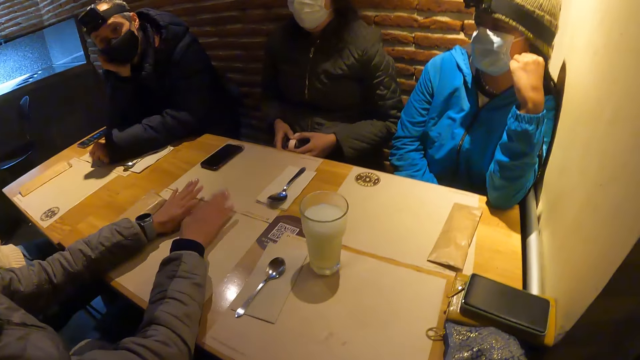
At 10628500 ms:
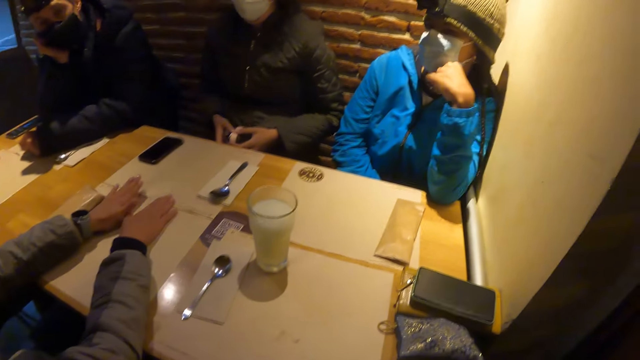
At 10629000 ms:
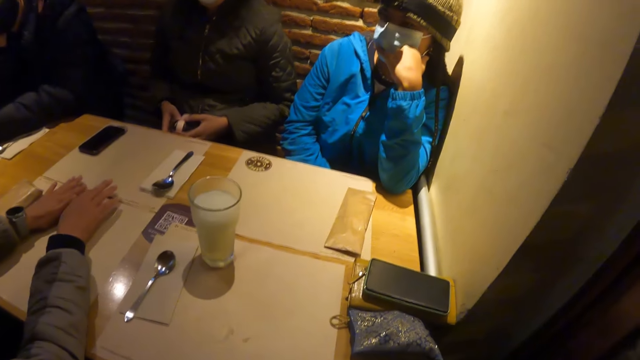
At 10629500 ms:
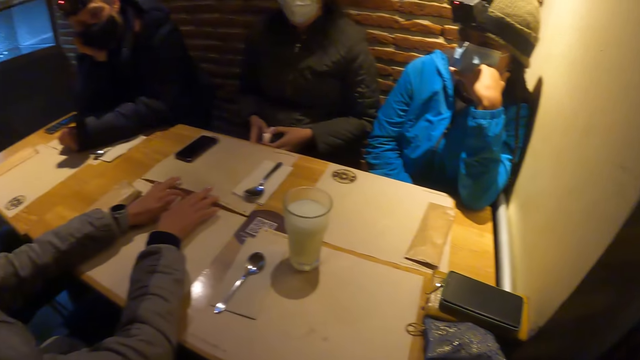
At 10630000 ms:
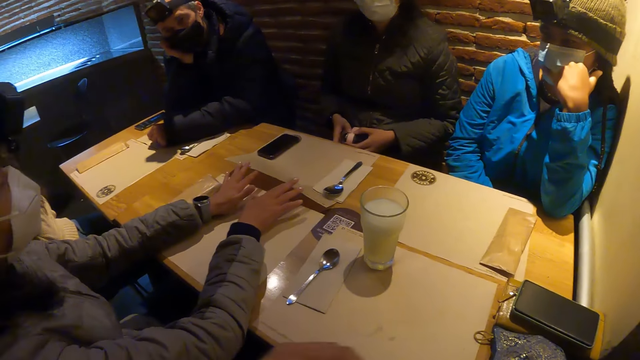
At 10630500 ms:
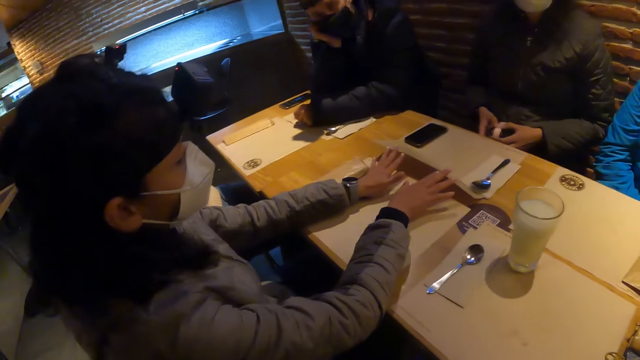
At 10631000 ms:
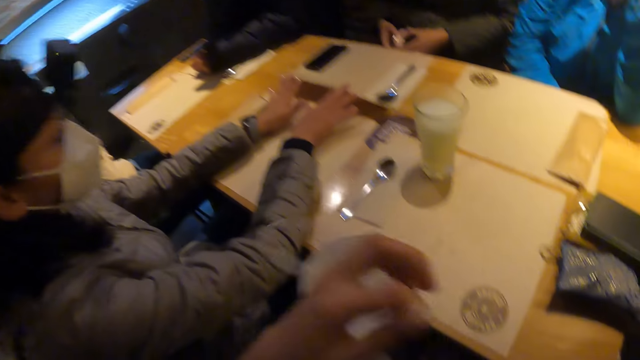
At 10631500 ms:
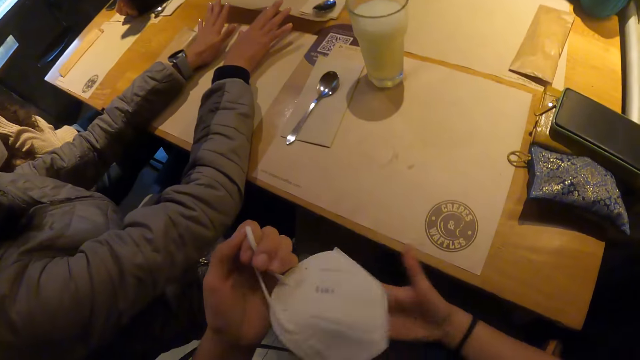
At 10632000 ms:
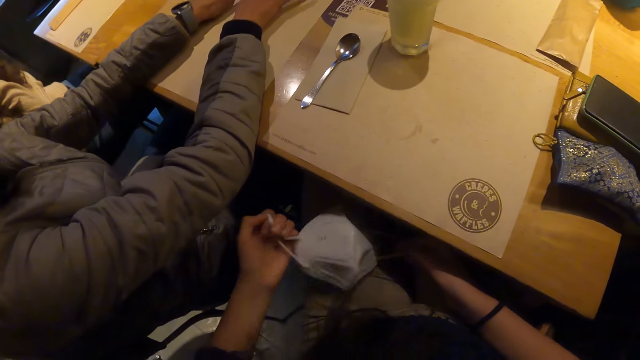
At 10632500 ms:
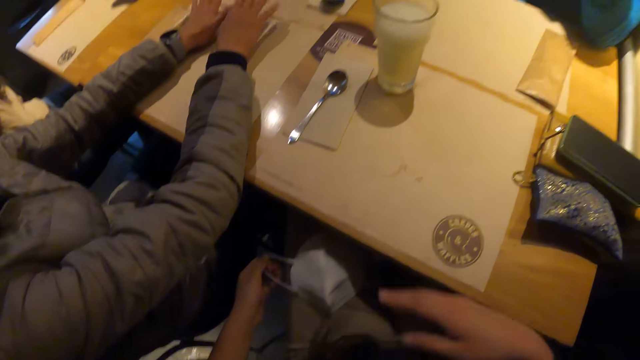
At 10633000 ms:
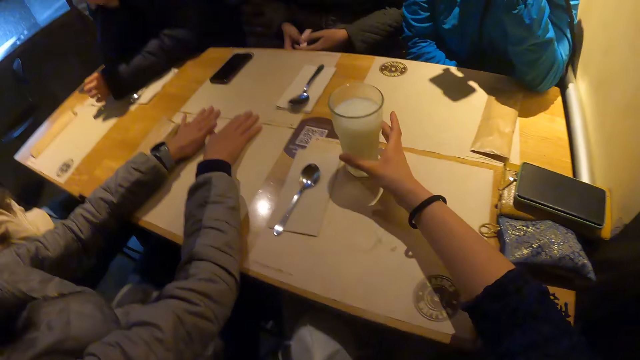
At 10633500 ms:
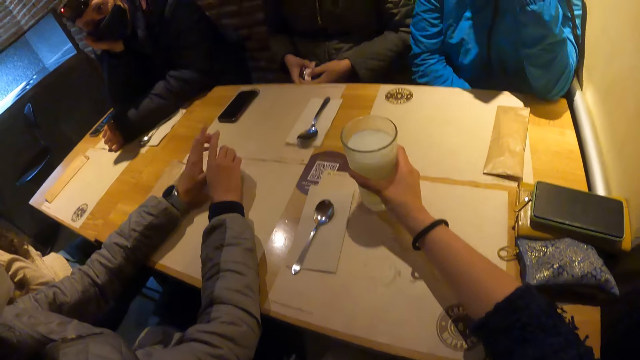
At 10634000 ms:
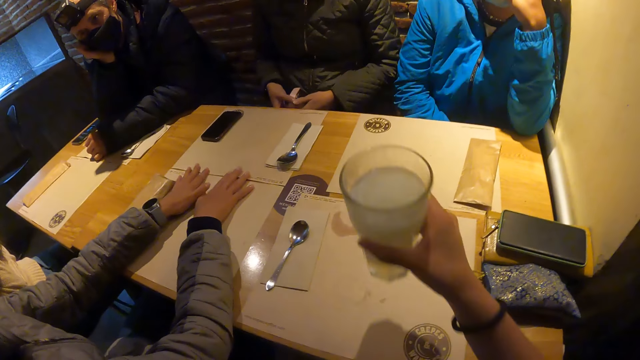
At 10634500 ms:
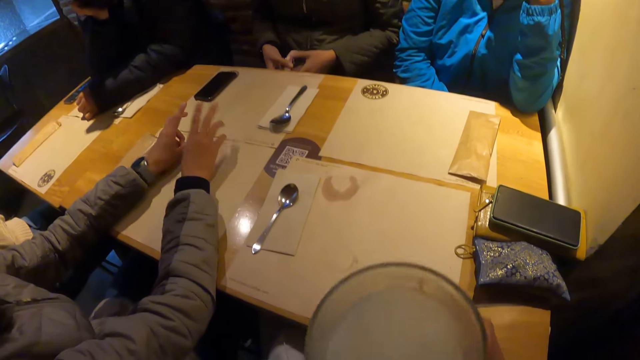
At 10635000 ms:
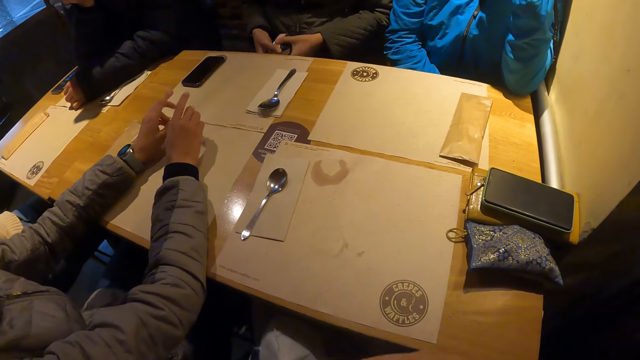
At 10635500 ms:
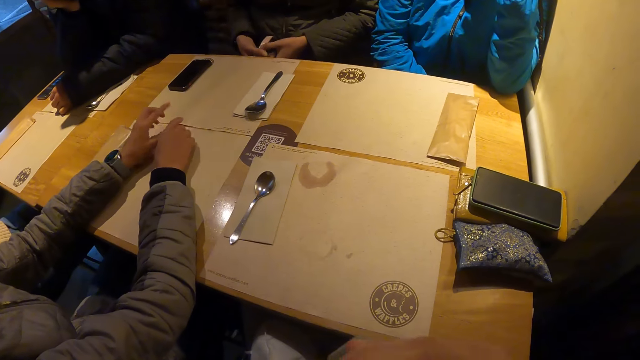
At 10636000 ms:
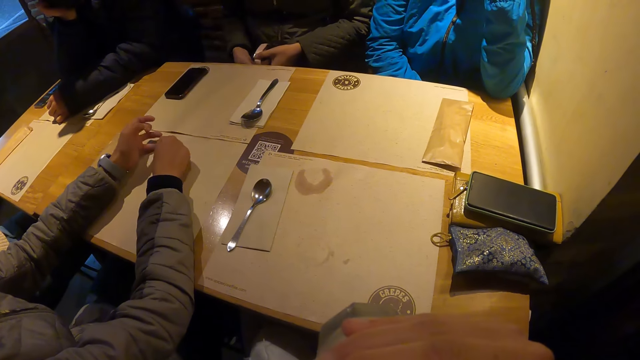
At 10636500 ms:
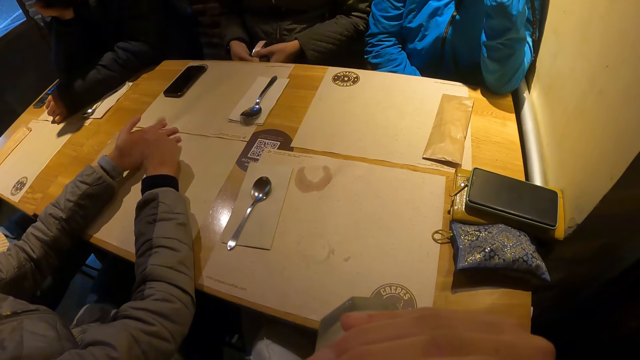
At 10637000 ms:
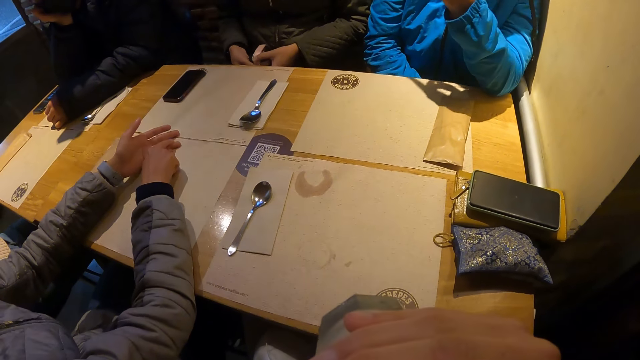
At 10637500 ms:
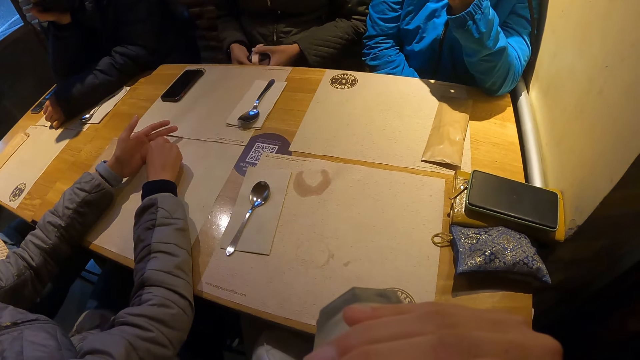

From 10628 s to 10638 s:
A man looks at a person. A woman lifts a table mat on the table with both hands. The camera wearer removes the face mask with her hand. She holds the face mask with both hands. She stares at the face mask. She drops the face mask on her lap with both hands. She picks up a glass cup from the table with her right hand. She drinks lemonade or porridge from the glass cup in her right hand.

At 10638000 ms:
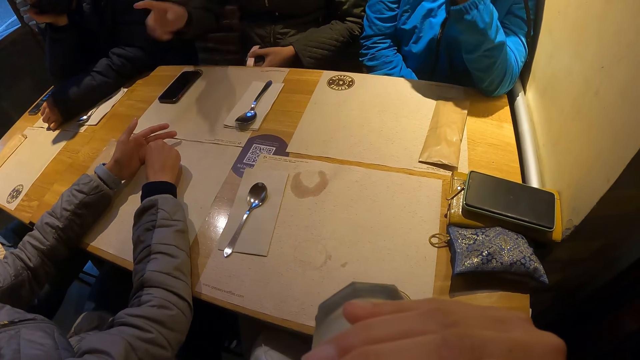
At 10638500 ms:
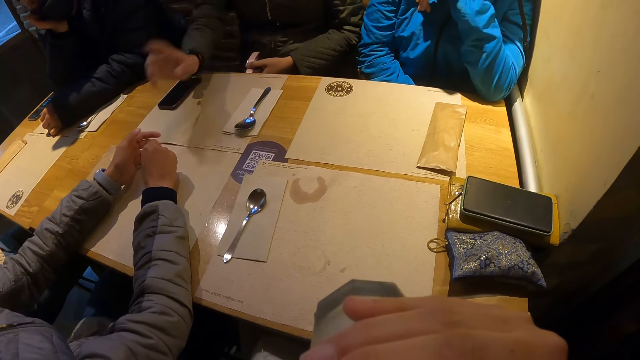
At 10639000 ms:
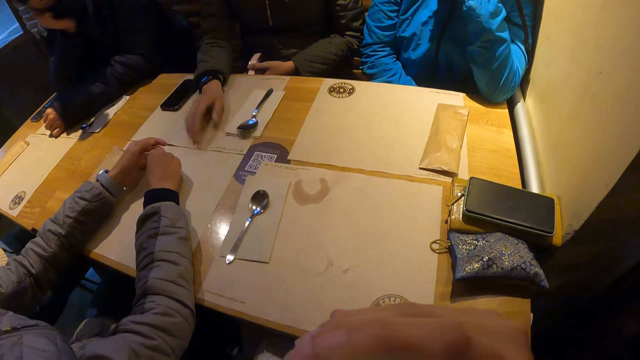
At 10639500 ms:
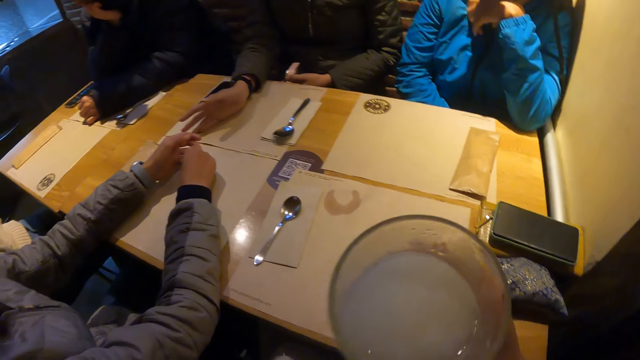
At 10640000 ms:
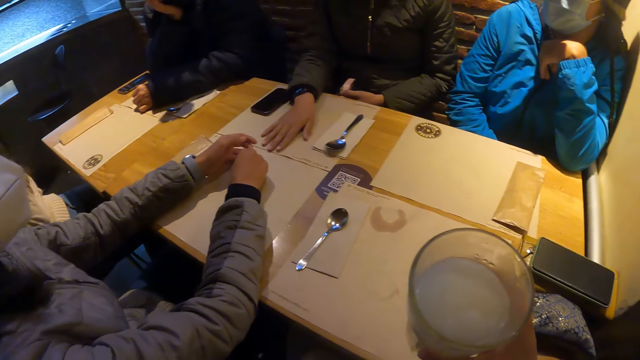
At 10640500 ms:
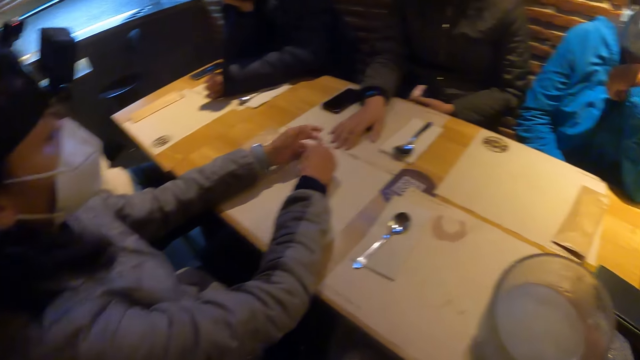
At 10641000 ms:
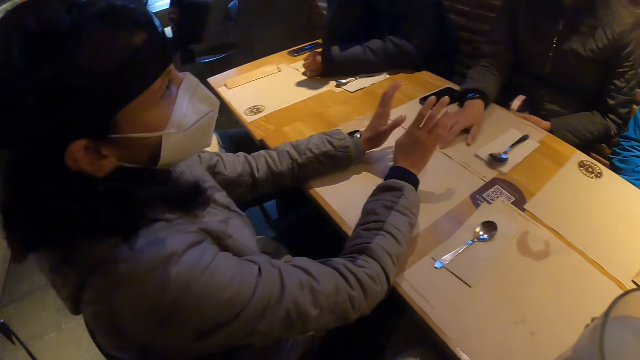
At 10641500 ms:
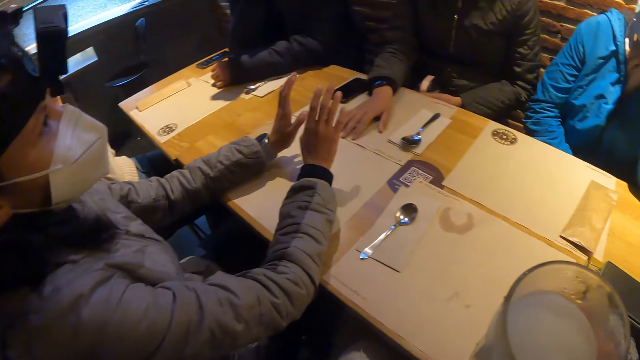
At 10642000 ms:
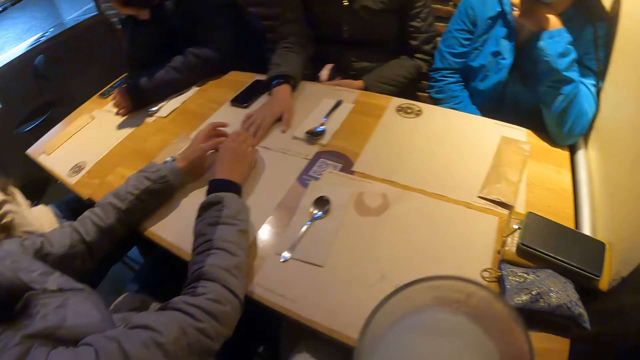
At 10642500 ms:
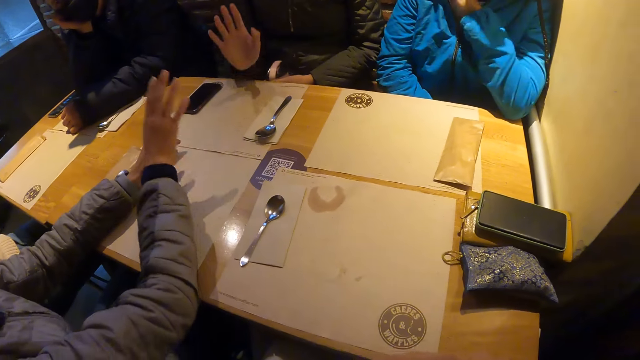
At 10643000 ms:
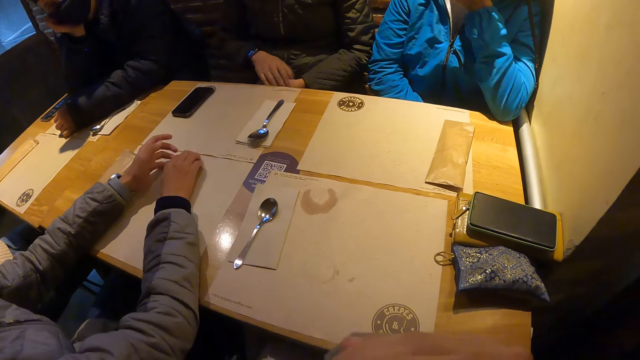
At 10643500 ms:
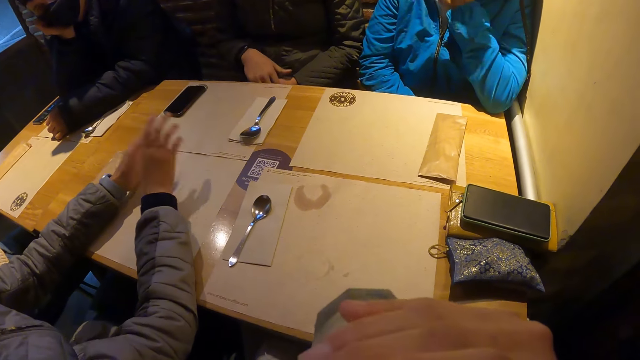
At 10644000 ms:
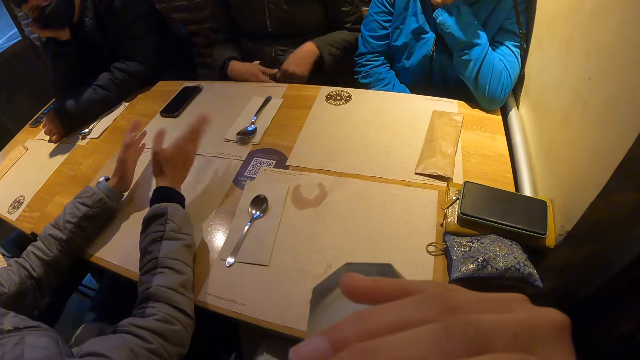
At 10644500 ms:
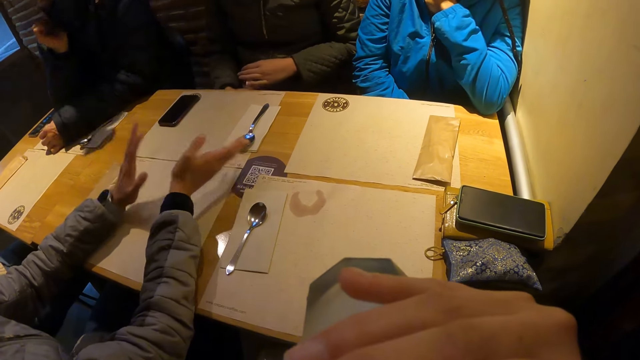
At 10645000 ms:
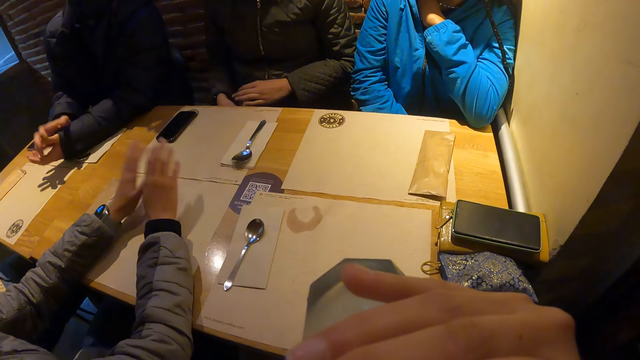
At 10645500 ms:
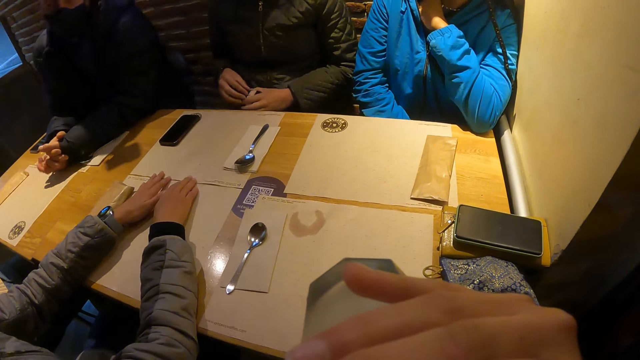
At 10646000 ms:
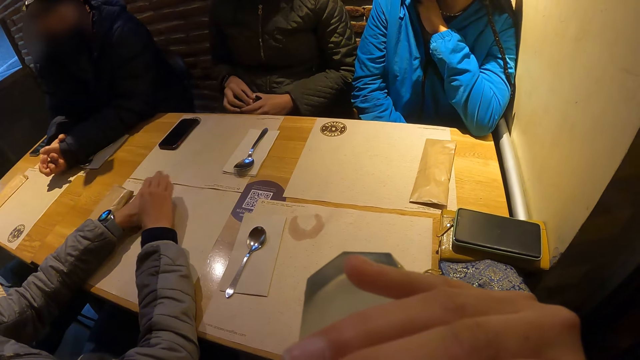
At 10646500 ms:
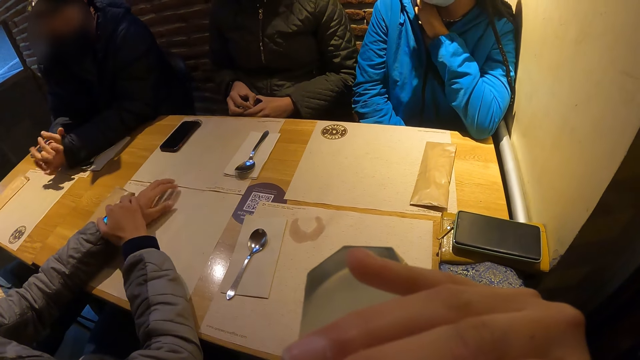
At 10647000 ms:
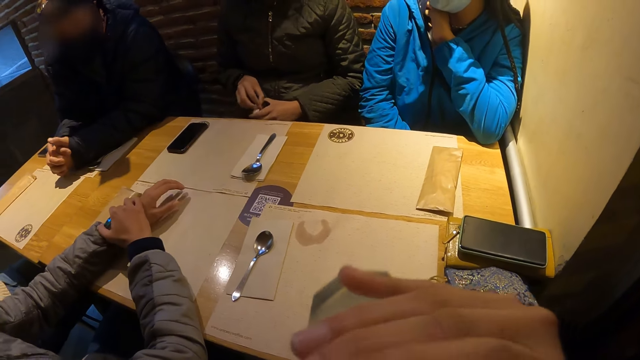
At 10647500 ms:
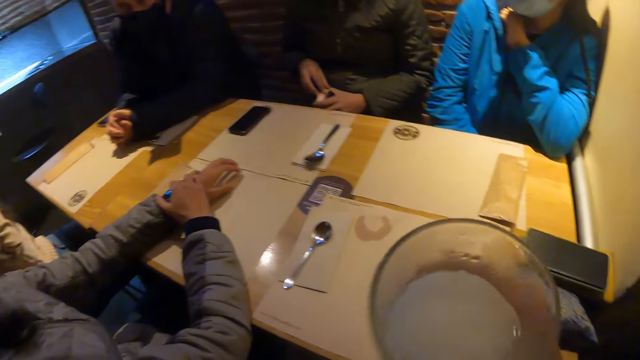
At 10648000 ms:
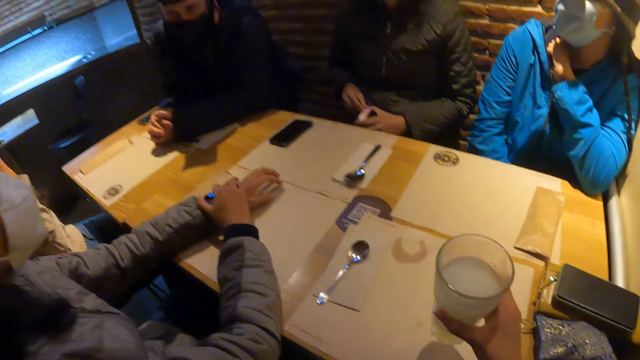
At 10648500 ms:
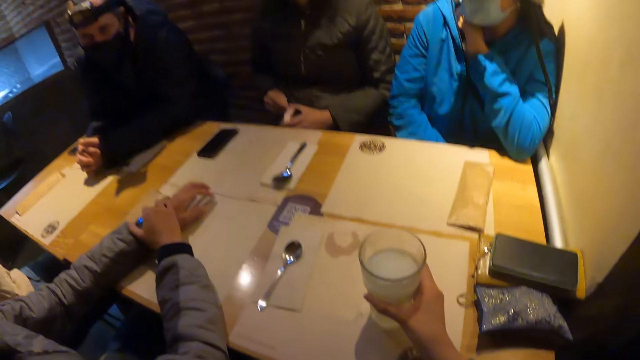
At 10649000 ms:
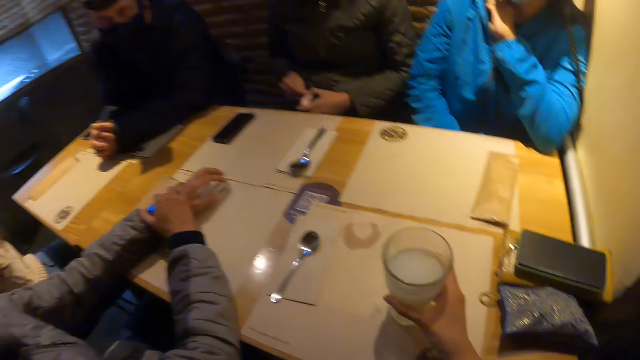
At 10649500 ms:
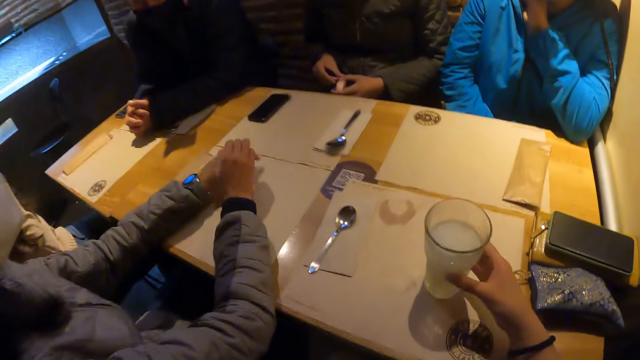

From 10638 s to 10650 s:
A woman interacts with another woman. The first woman talks to the other woman. The camera wearer holds the glass cup with her right hand. She stares around. She drinks lemonade or porridge from the glass cup in her right hand. The first woman talks to the other woman. The camera wearer drops the glass cup on the table with her right hand. The other woman interacts with a third woman.
